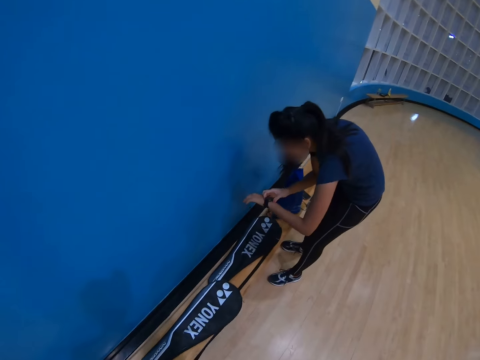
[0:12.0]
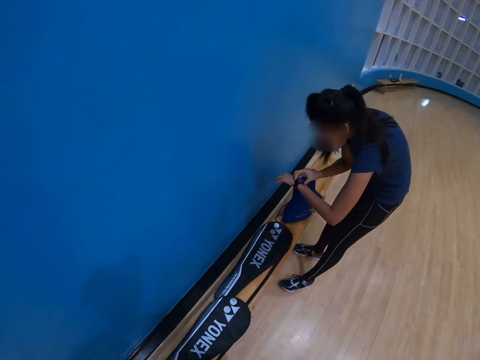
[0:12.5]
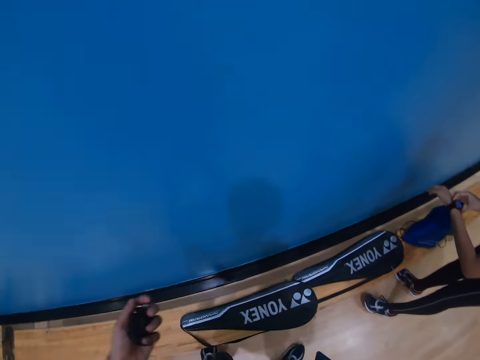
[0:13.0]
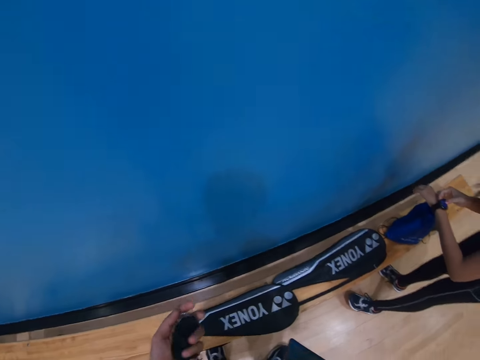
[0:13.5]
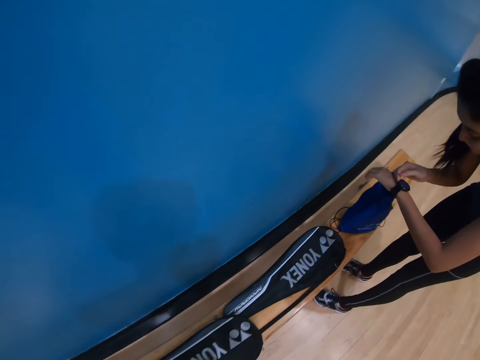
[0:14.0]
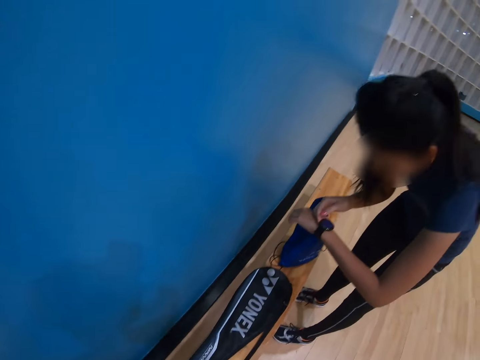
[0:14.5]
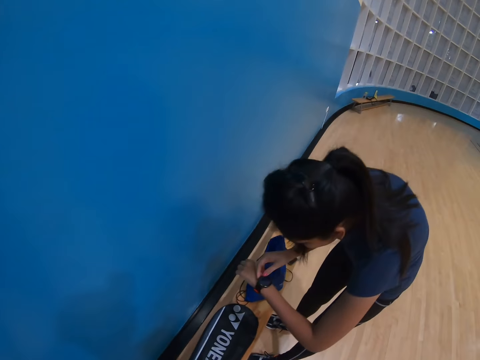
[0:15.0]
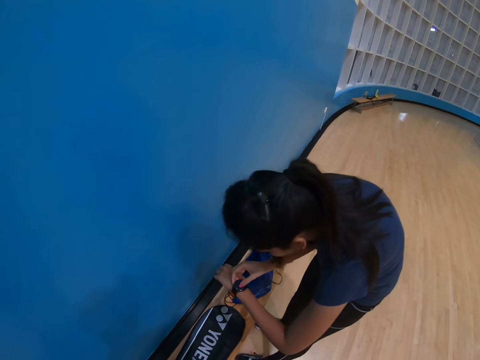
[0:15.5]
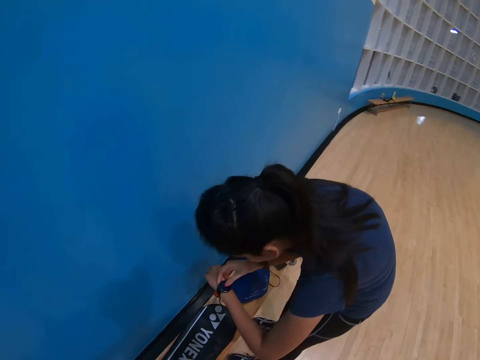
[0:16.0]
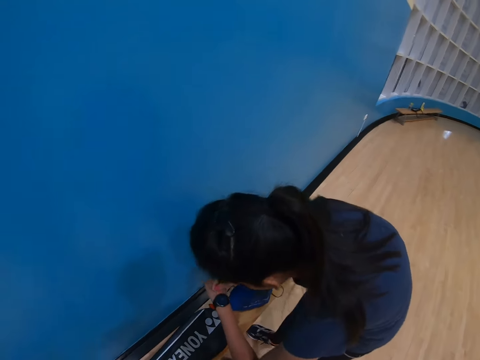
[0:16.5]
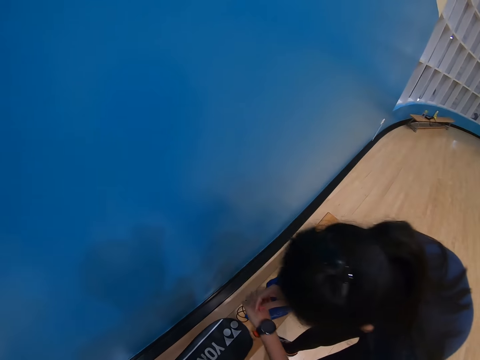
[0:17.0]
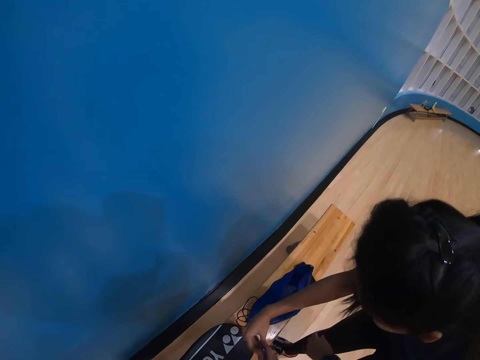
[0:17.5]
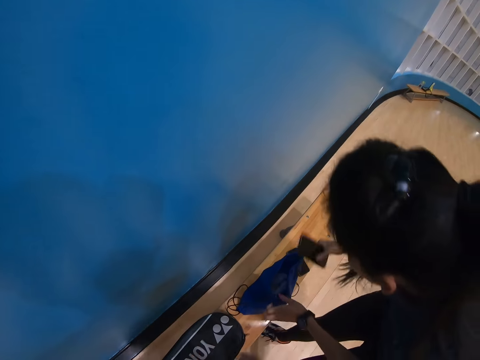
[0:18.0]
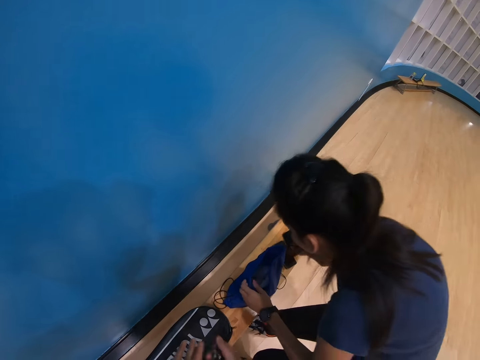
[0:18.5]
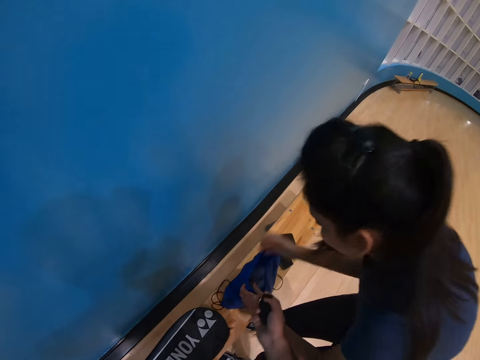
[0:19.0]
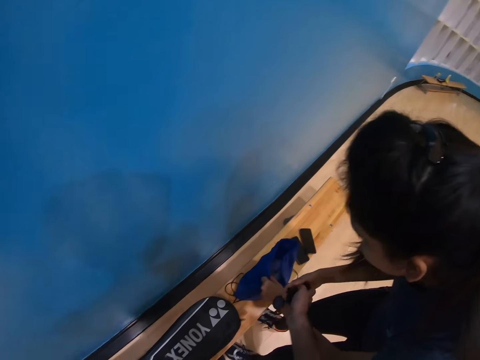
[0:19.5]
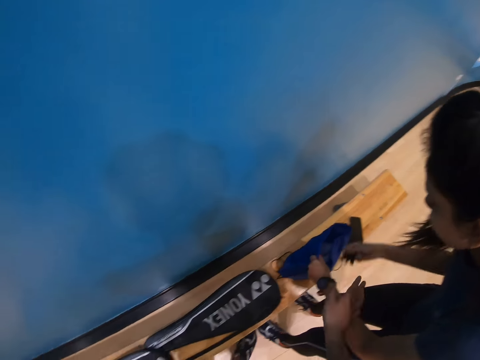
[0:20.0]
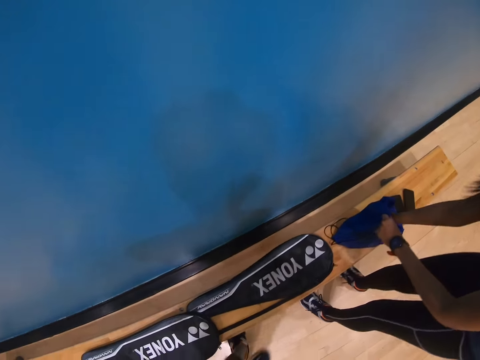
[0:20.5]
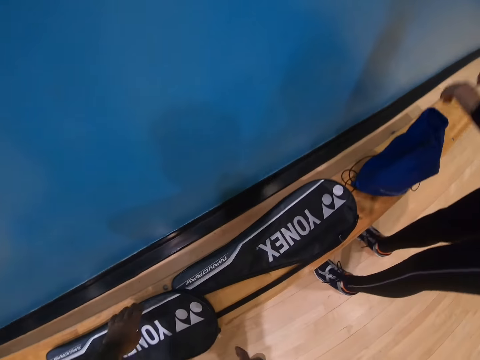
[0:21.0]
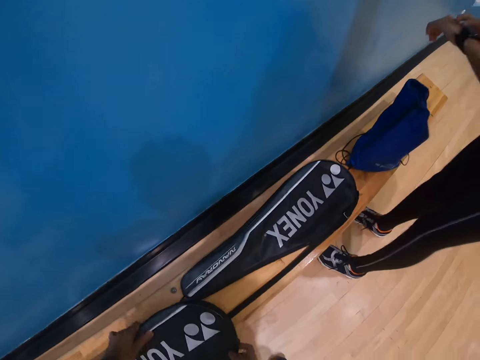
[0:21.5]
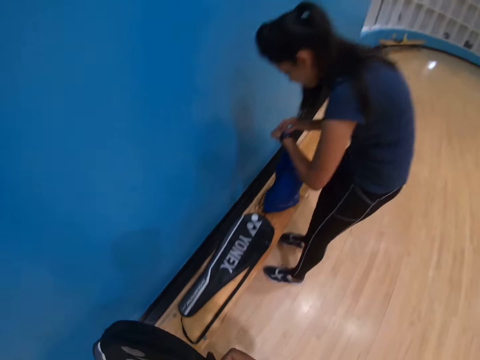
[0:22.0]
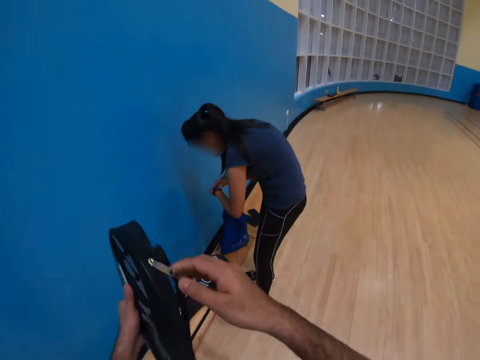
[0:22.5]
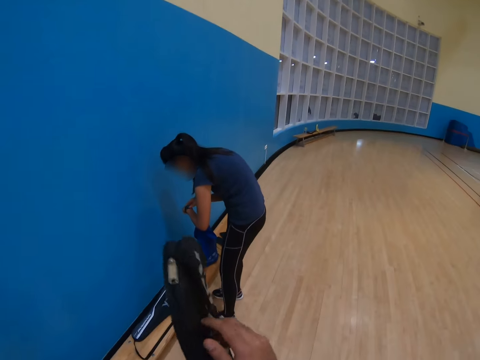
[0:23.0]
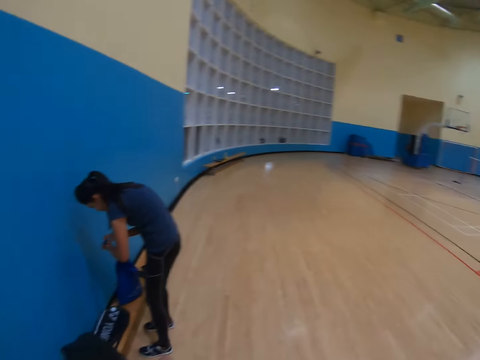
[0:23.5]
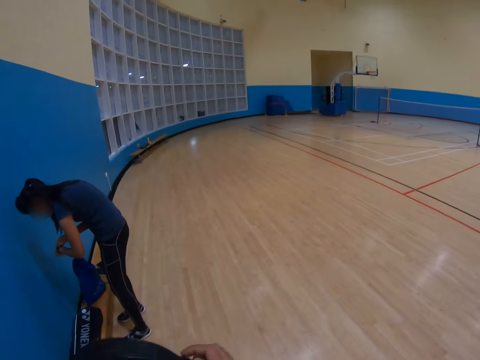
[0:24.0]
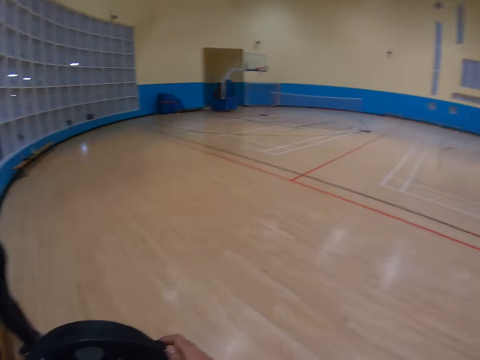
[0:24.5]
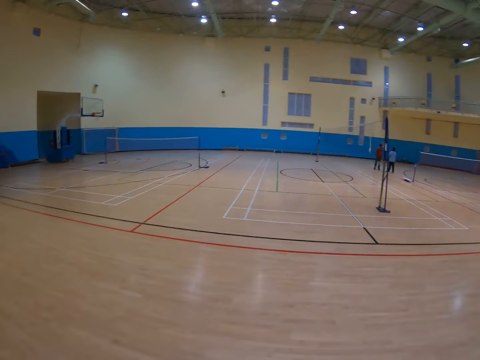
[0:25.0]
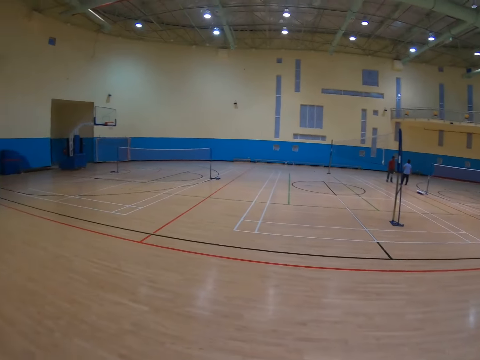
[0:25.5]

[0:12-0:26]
A woman presses a watch. The camera wearer gives the woman a phone. The woman puts the phone on the bench. The camera wearer gives something to the woman. The woman puts something in the paper bag. The camera wearer takes the racket and unzips the racket bag.

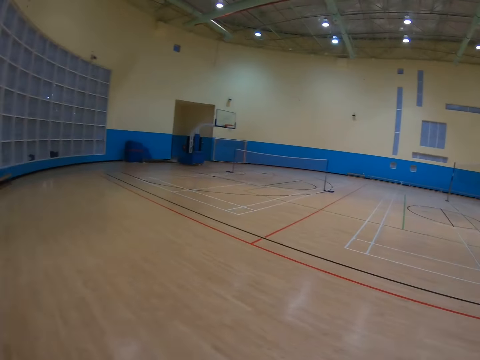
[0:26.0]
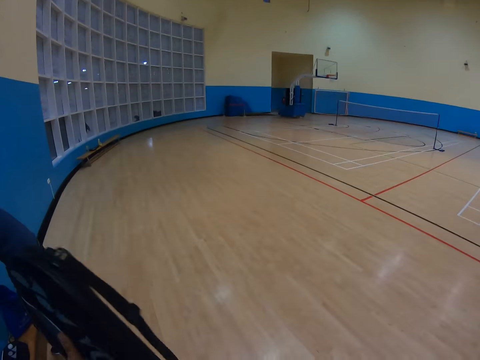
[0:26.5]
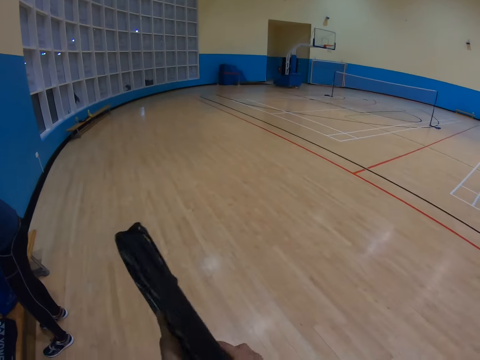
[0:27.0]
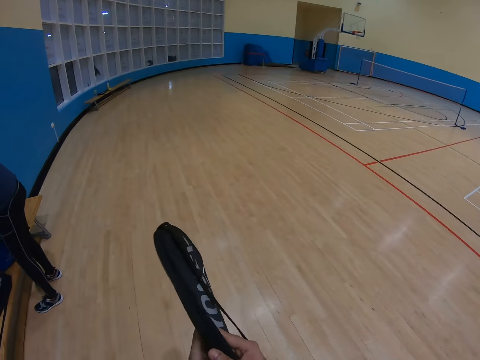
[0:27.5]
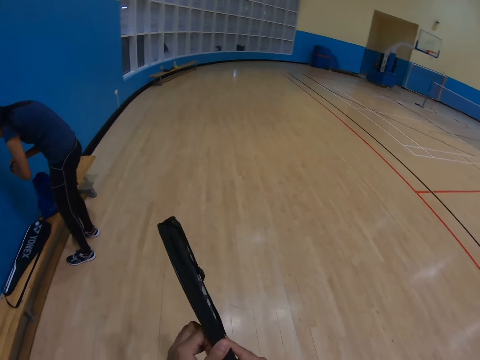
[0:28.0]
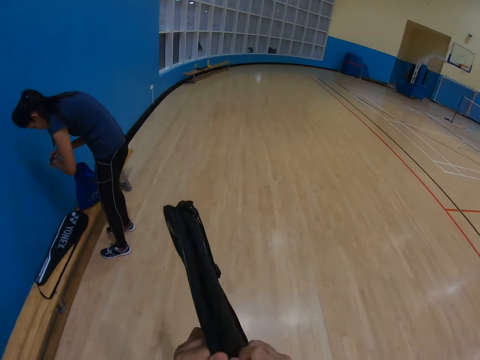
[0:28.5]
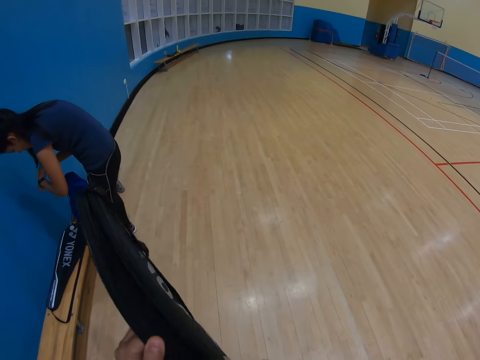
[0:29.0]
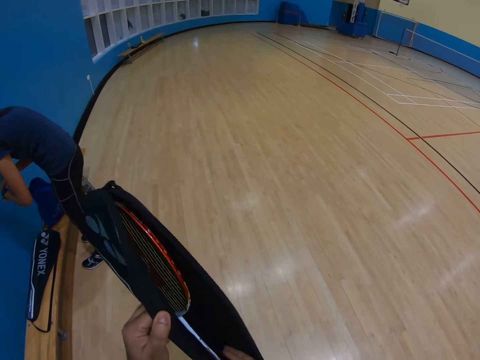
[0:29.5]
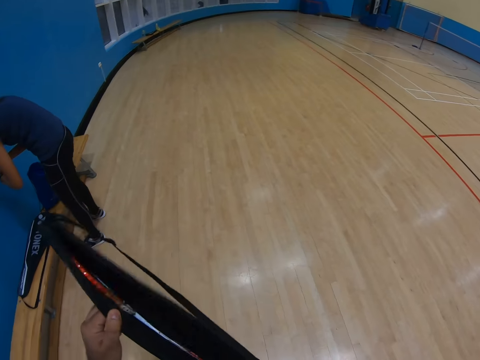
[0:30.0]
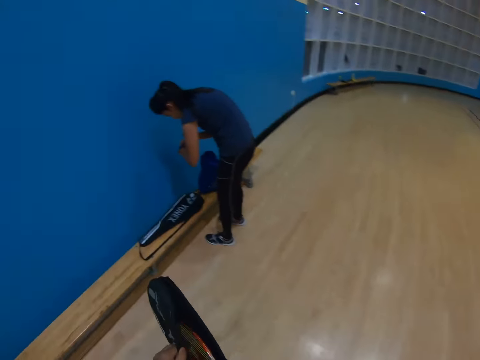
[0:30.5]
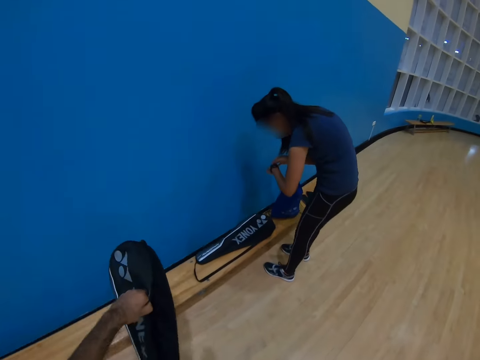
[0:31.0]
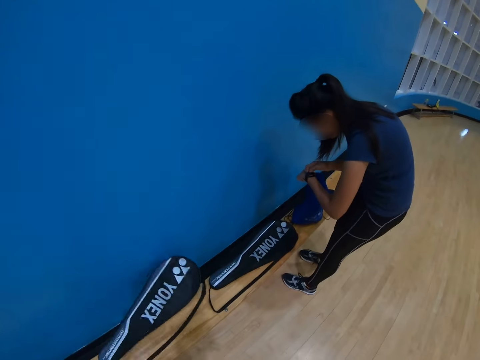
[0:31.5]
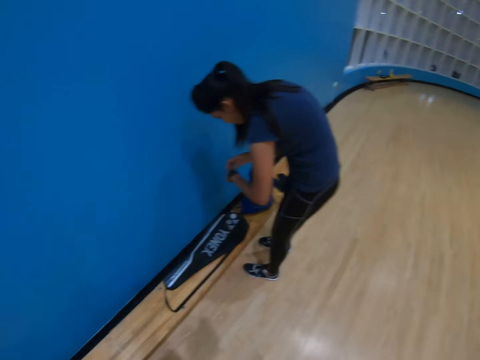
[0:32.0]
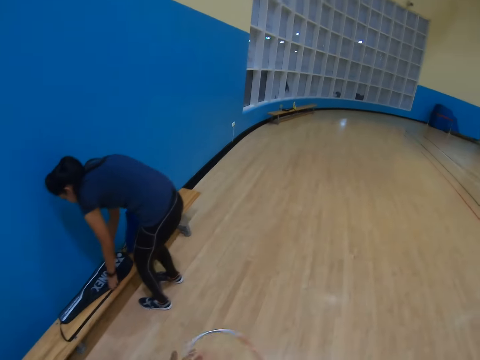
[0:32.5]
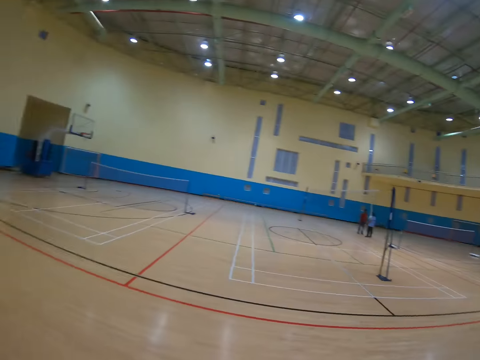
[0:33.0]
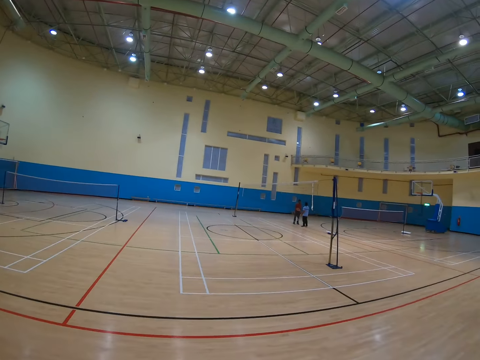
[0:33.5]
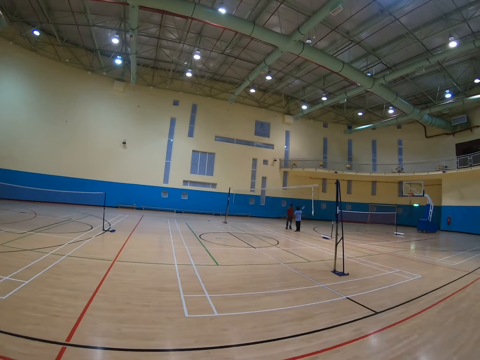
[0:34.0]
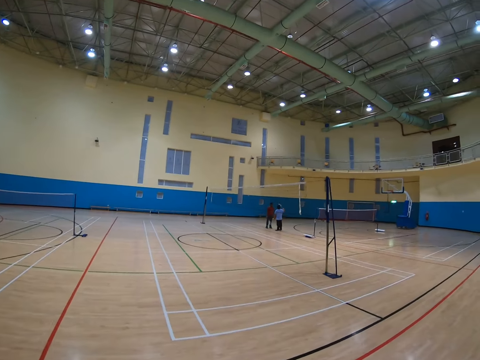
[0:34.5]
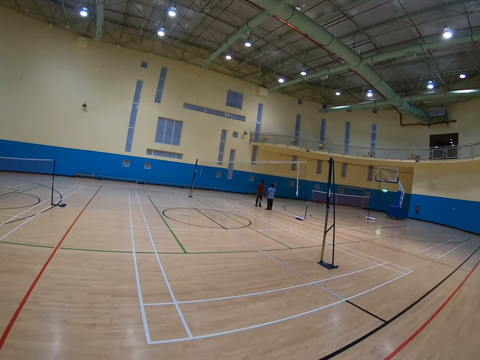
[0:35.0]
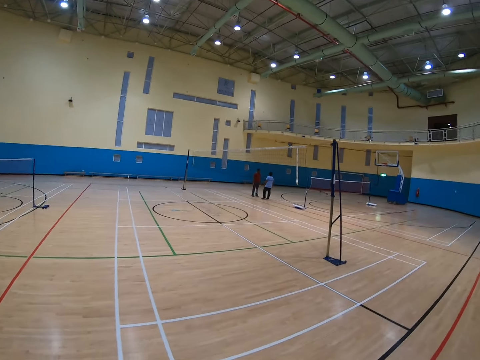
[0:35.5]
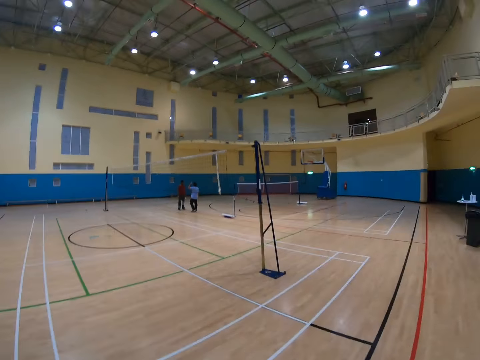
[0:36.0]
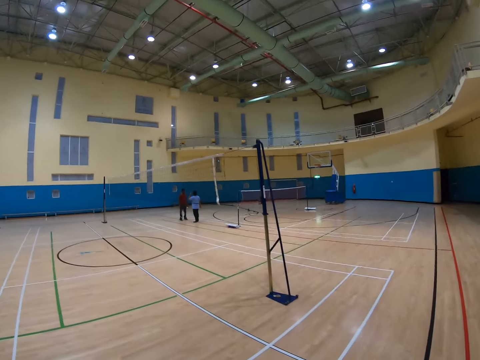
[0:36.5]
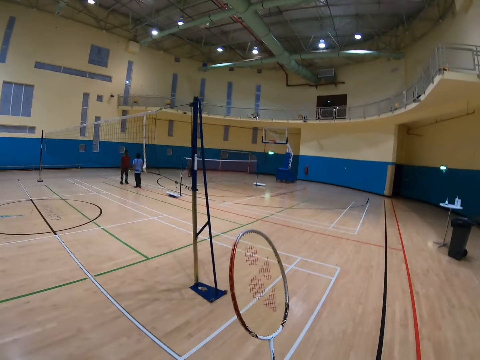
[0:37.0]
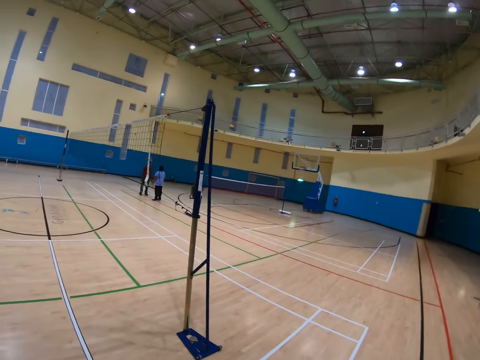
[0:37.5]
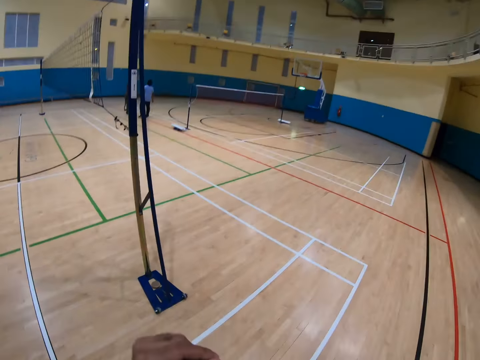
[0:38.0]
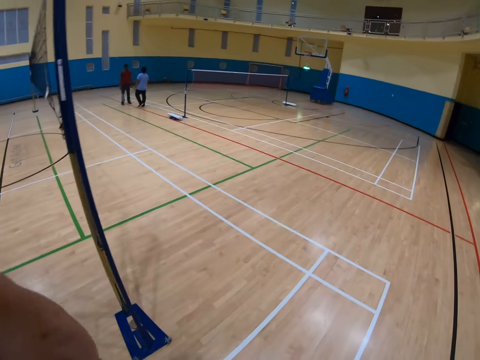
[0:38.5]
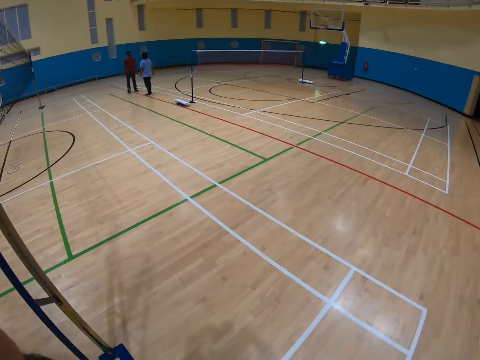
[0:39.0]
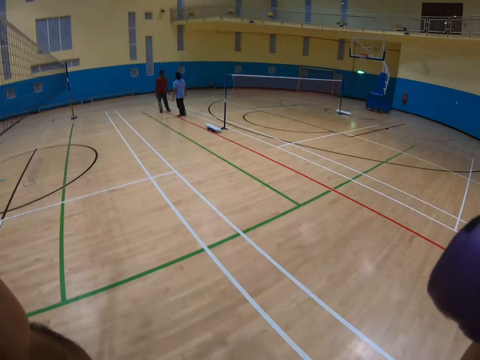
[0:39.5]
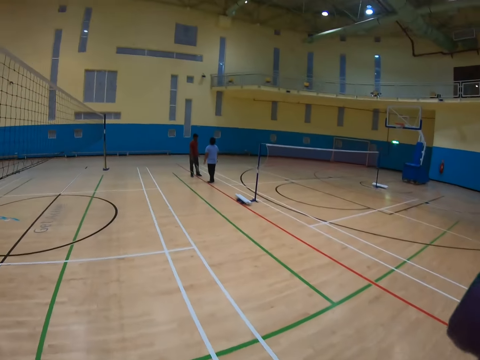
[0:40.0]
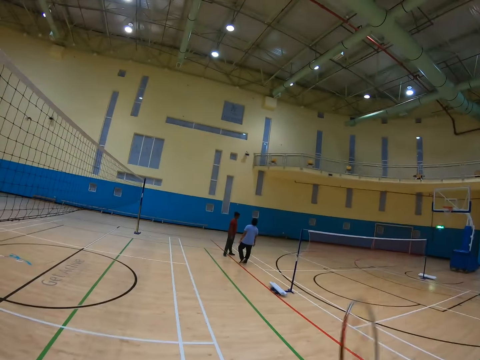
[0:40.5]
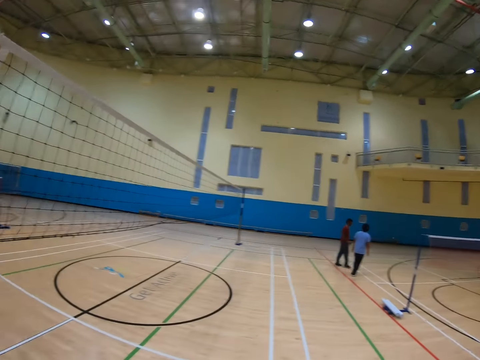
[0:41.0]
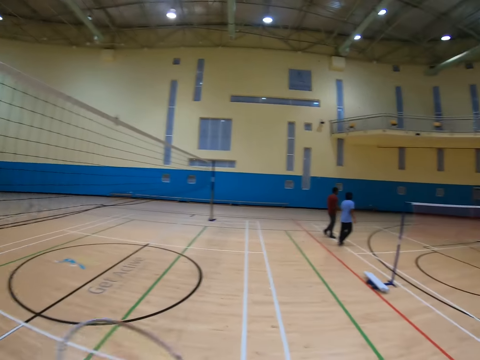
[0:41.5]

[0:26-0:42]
The camera wearer holds a phone. They remove the racket from the bag. They throw the bag on the bench. They walk around the hall.
